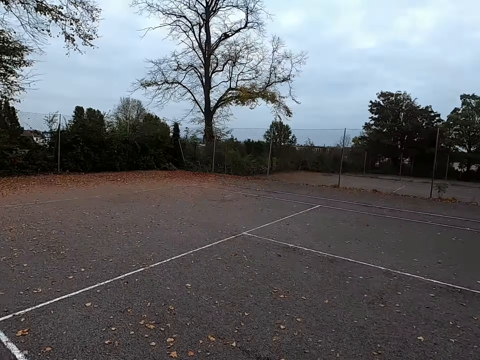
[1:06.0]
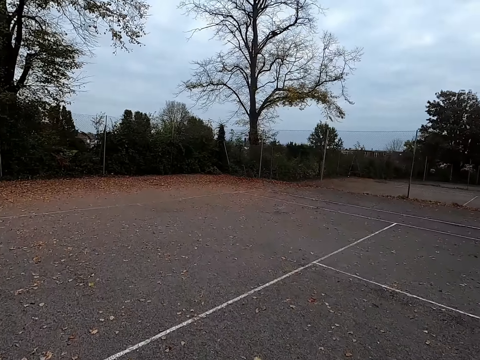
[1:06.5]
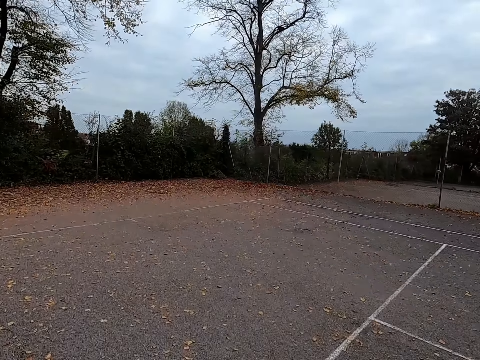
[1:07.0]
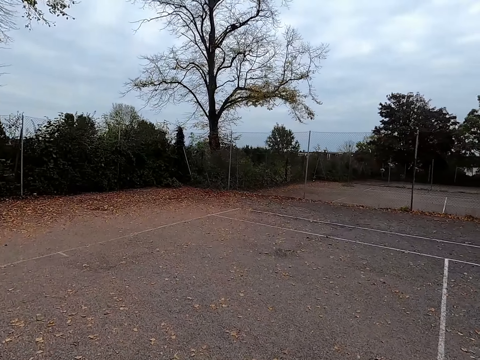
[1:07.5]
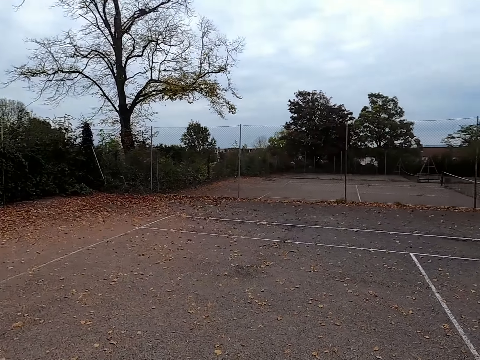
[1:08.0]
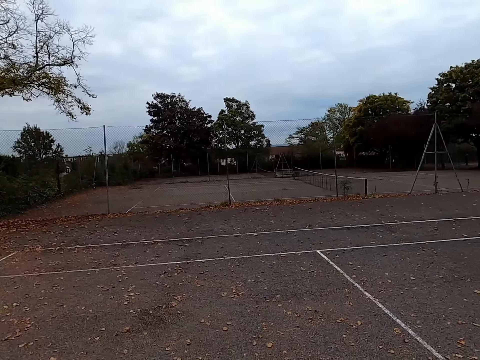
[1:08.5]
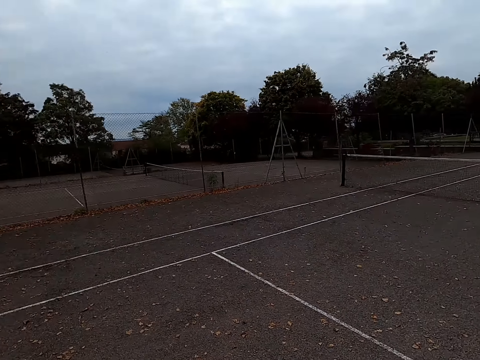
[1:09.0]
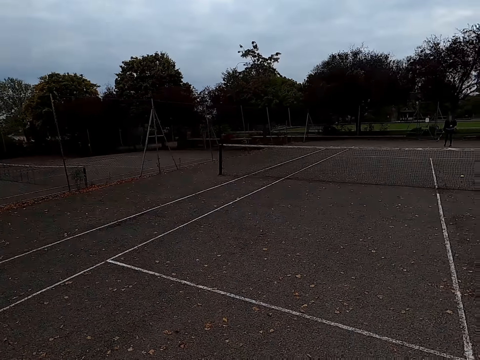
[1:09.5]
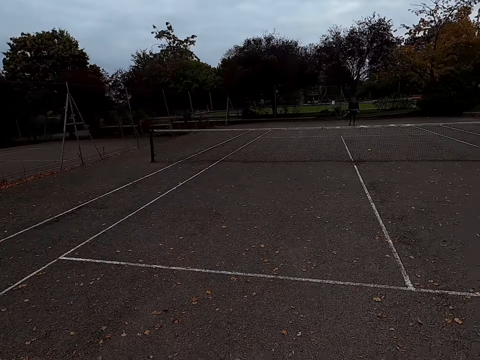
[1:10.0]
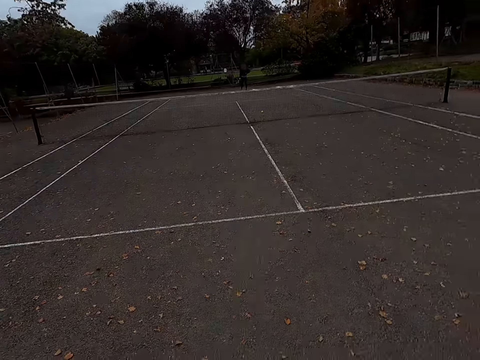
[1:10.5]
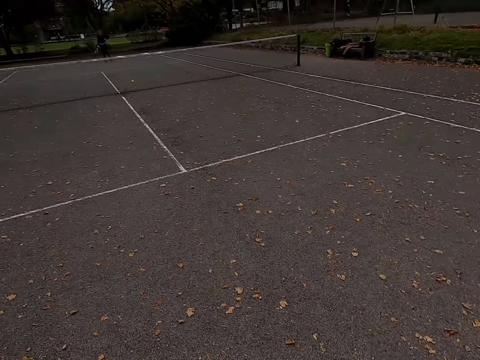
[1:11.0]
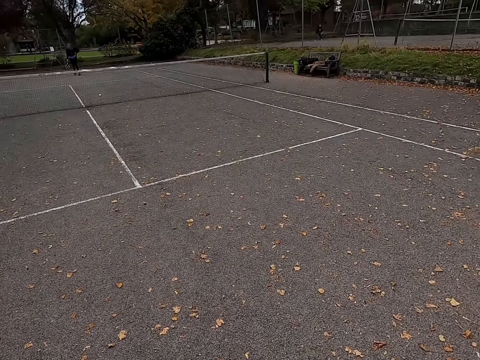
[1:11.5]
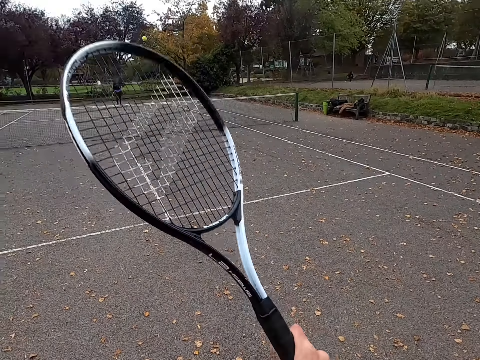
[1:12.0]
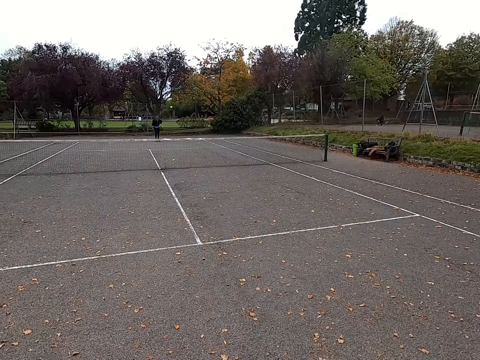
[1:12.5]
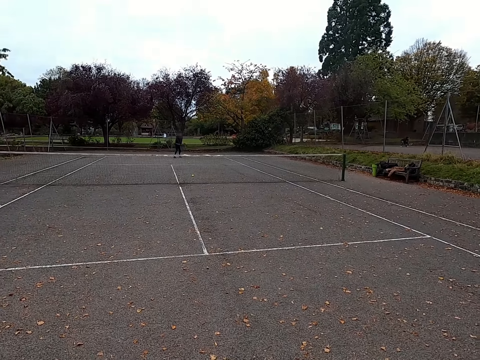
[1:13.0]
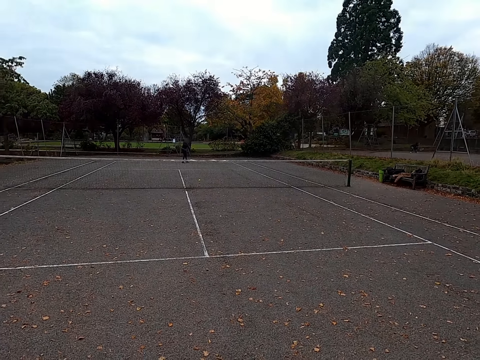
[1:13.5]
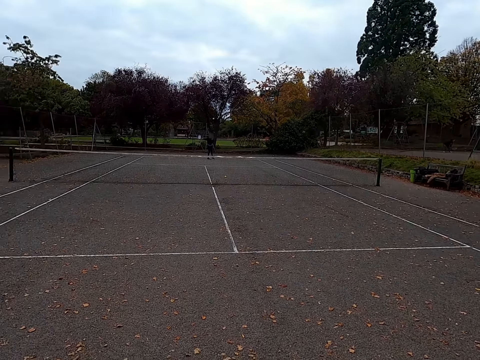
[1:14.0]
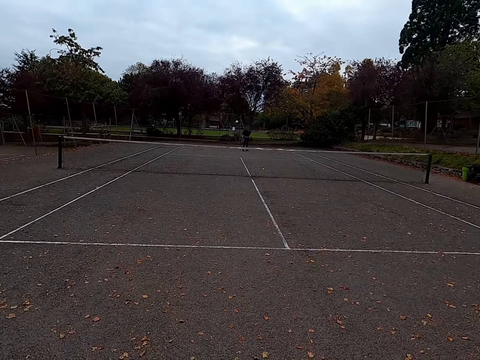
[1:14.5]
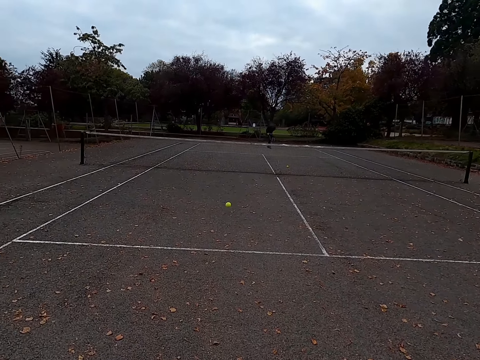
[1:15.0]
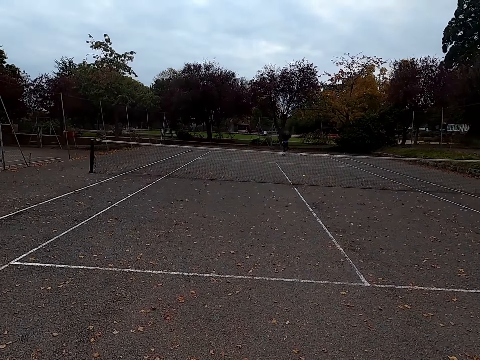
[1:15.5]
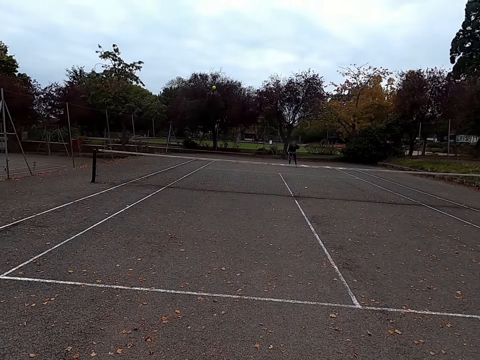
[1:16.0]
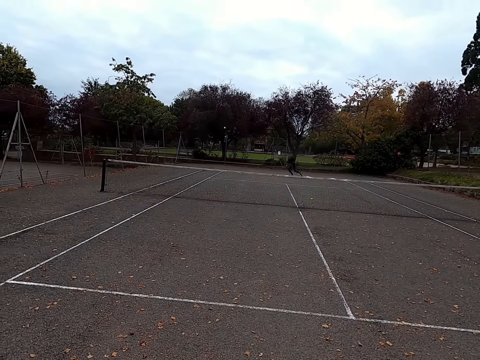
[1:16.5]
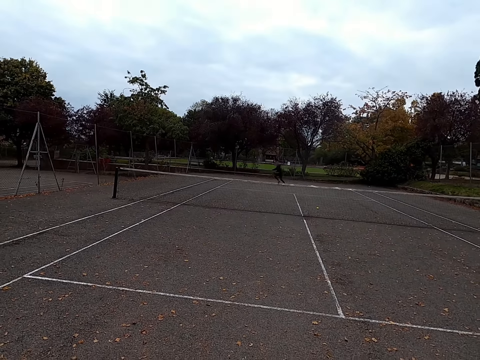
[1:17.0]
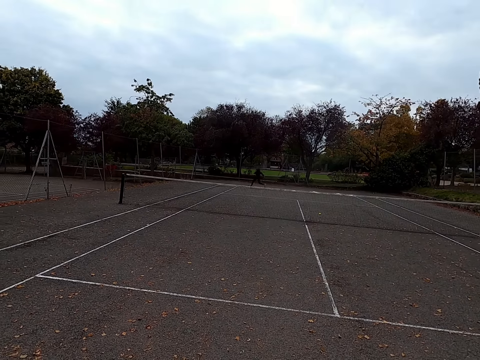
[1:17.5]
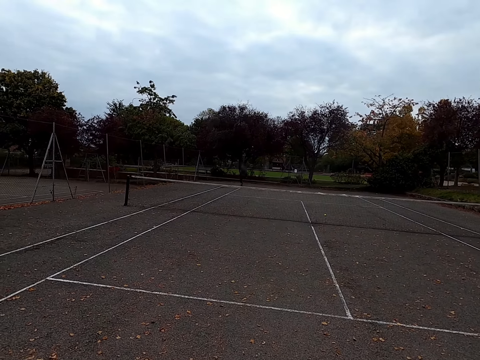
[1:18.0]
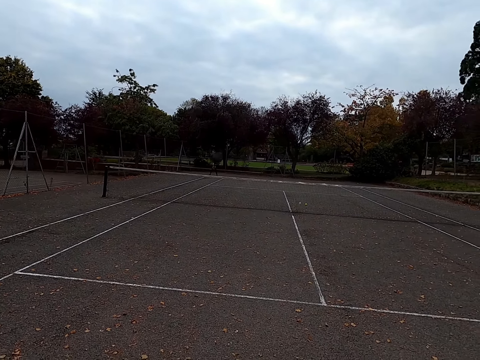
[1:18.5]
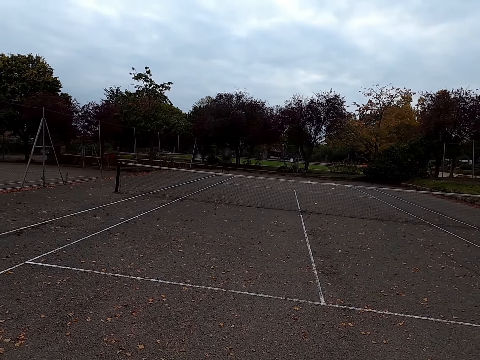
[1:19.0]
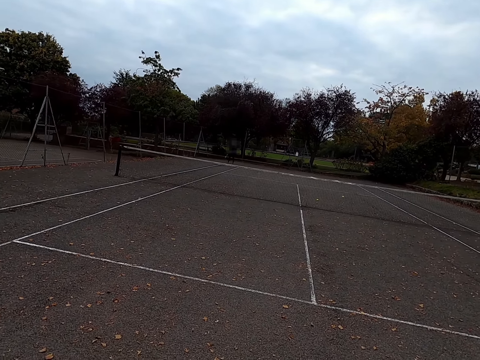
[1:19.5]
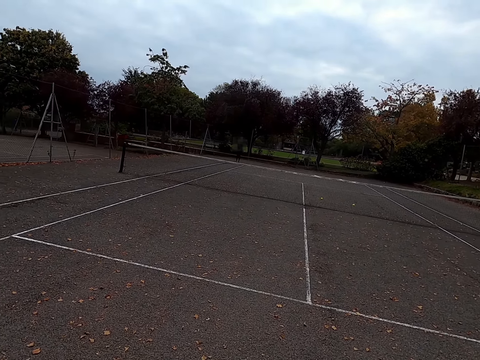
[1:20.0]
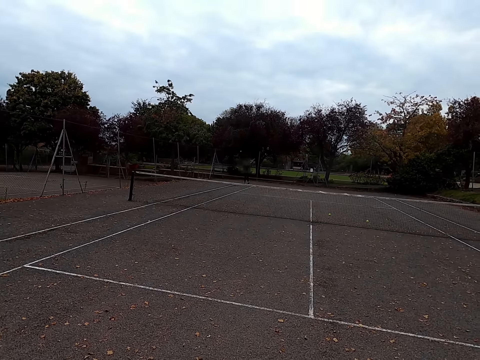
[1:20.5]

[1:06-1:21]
The camera wearer walks around the pitch. They kick the tennis ball. They play lawn tennis with a woman. The woman kicks the tennis ball. The camera wearer kicks the tennis ball. The woman kicks the tennis ball.

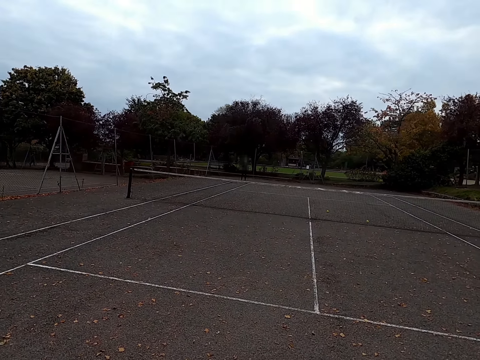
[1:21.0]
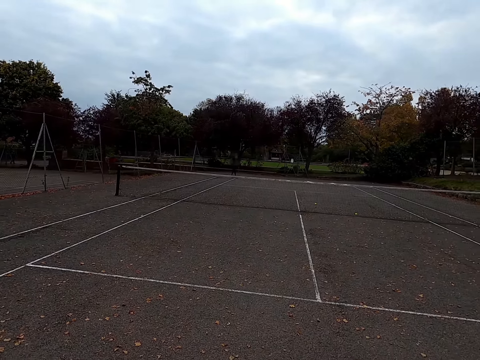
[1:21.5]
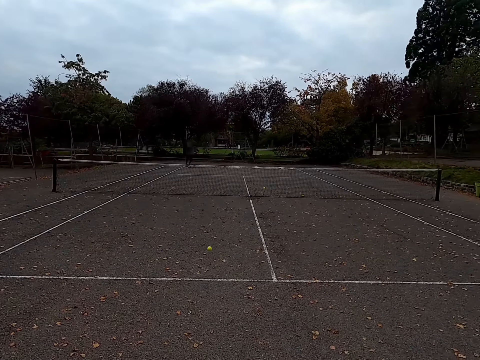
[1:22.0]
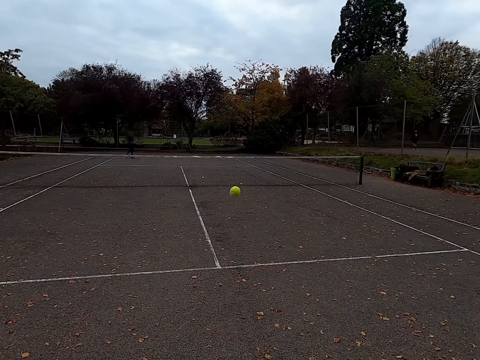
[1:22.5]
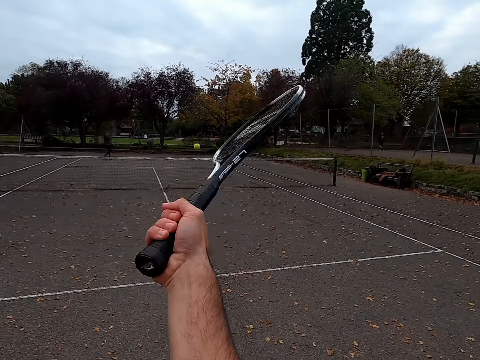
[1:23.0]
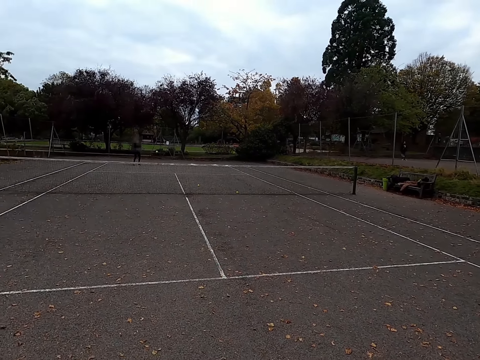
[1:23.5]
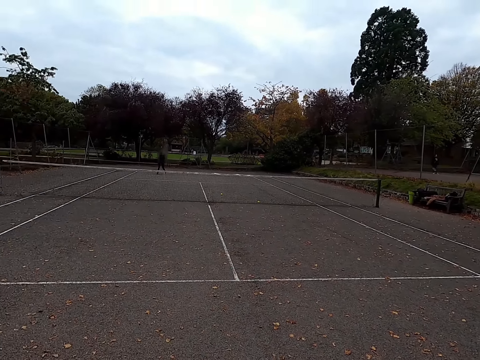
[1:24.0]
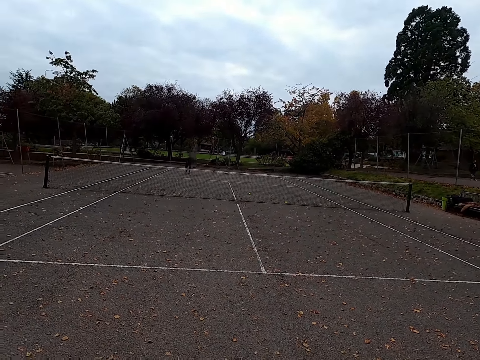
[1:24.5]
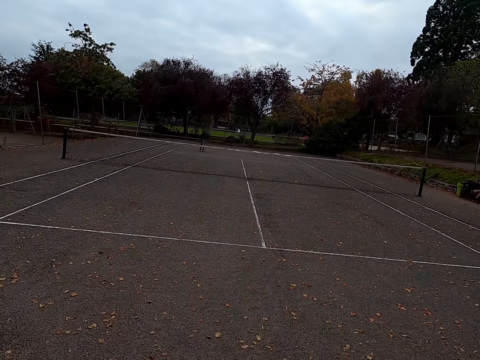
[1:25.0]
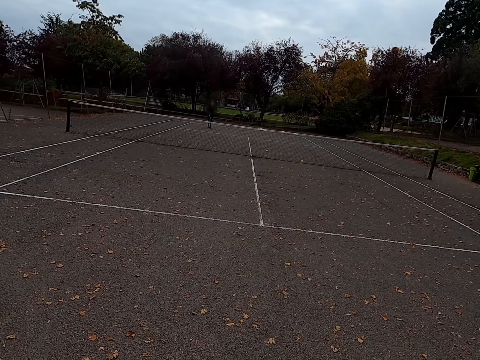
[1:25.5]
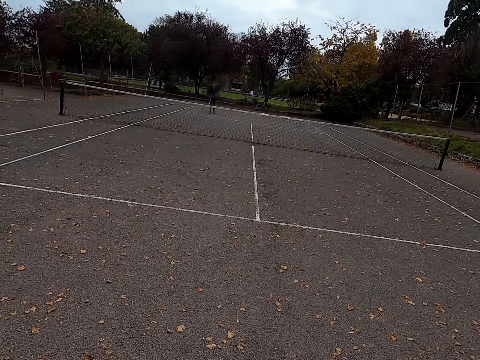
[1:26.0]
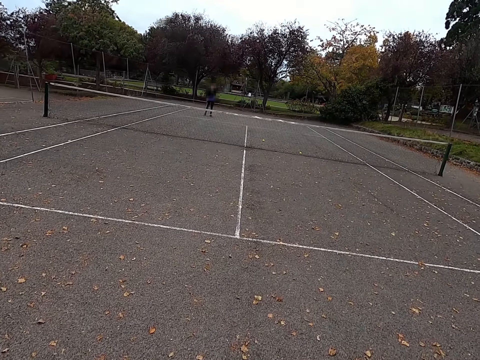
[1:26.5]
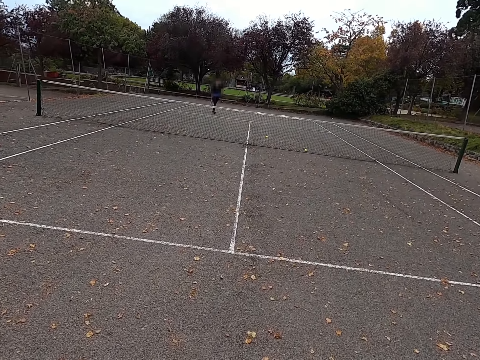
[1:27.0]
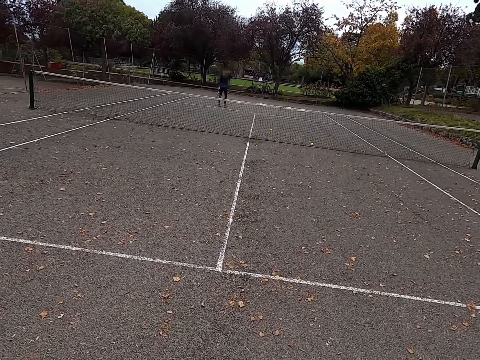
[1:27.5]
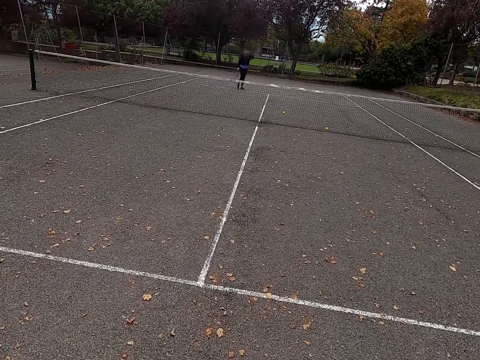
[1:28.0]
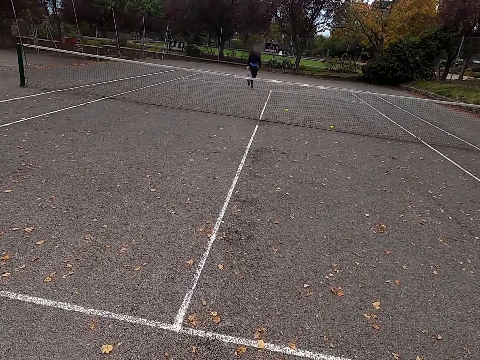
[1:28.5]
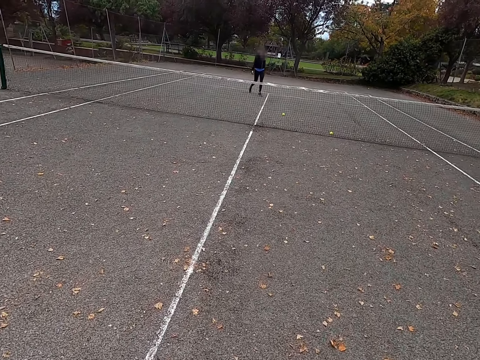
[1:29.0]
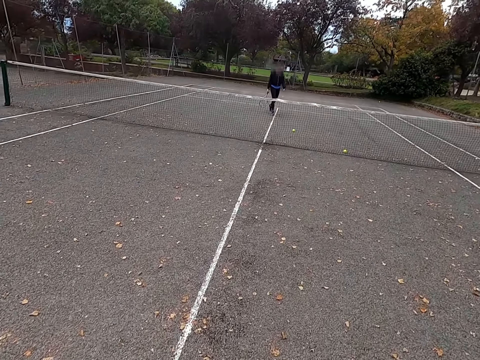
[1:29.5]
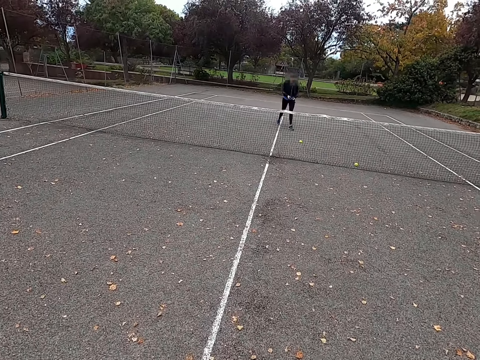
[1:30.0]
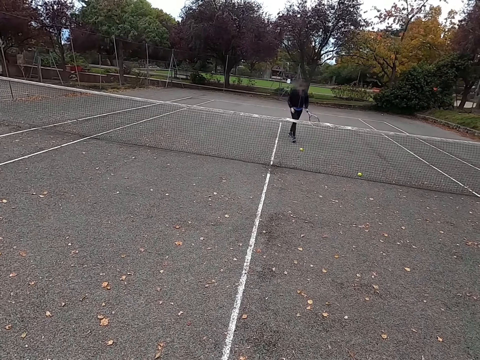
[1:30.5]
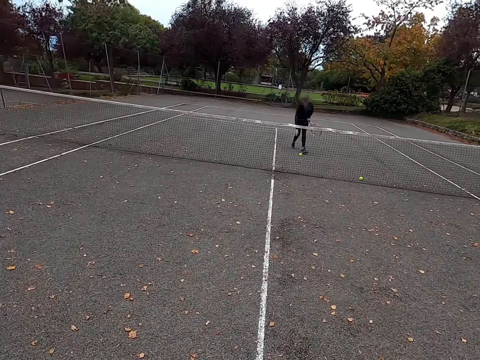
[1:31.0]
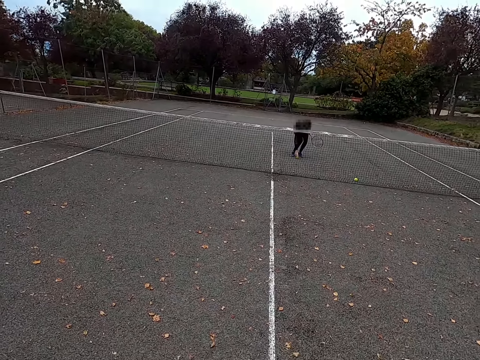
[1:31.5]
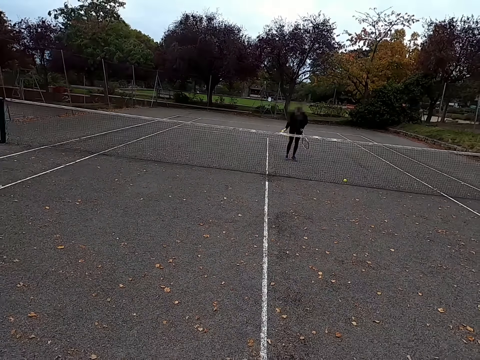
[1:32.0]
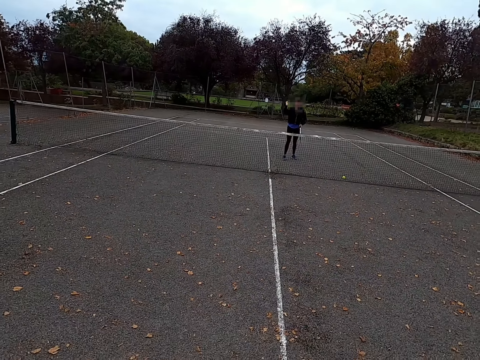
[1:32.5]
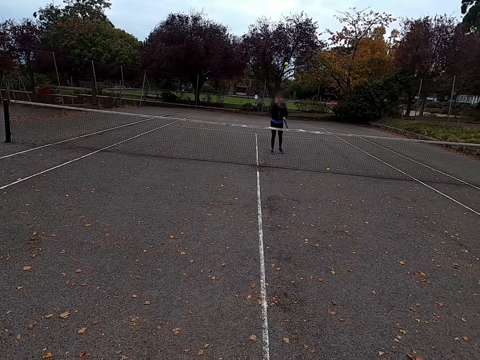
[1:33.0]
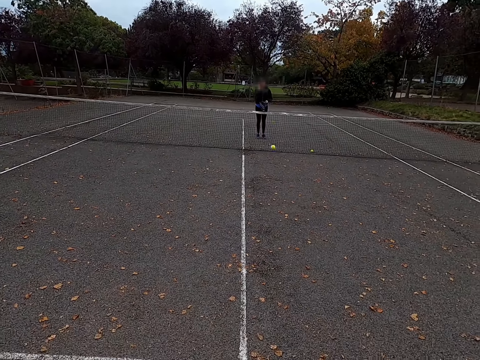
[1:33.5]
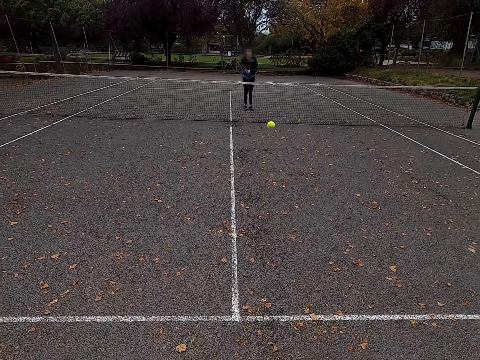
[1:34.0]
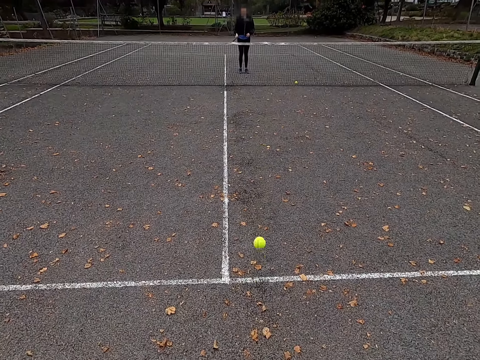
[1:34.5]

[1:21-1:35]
A man walks around the tennis court. The camera wearer kicks the tennis ball. They walk around the pitch. The man walks around the tennis court, picks up the tennis ball and throws the tennis ball to the camera wearer.
